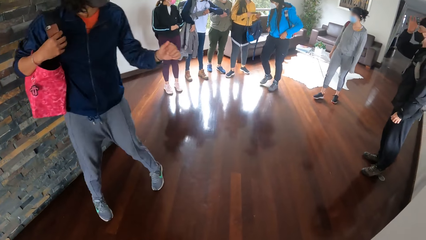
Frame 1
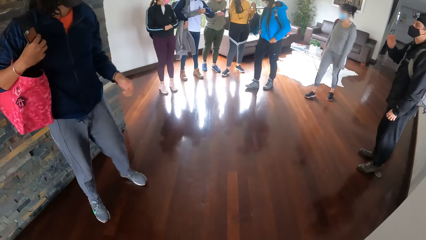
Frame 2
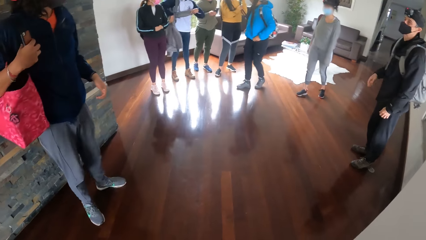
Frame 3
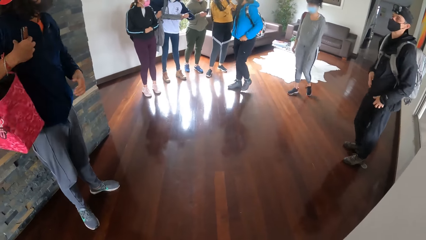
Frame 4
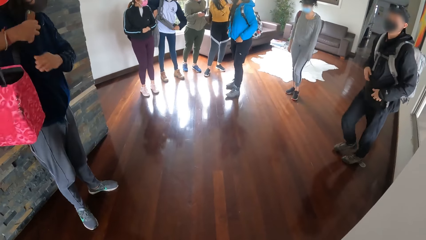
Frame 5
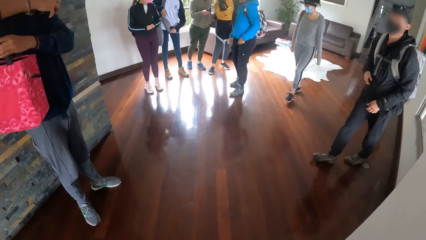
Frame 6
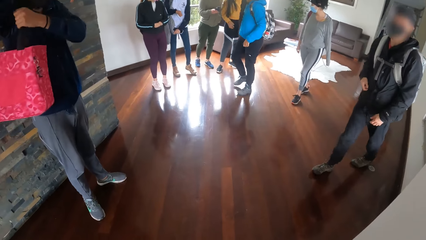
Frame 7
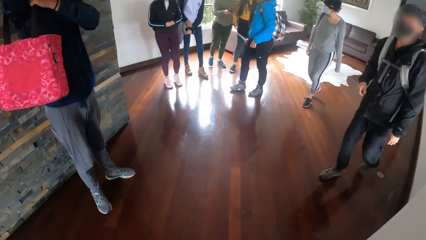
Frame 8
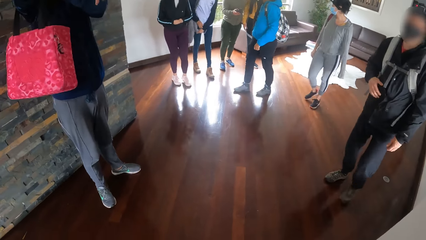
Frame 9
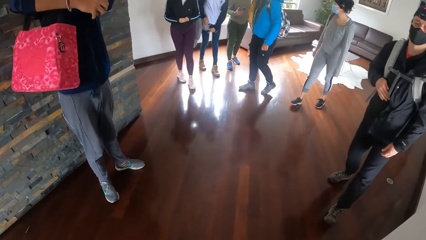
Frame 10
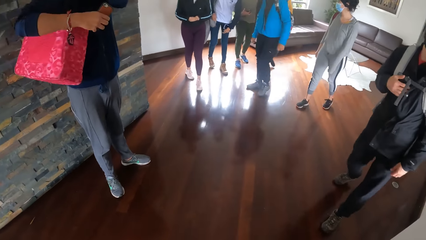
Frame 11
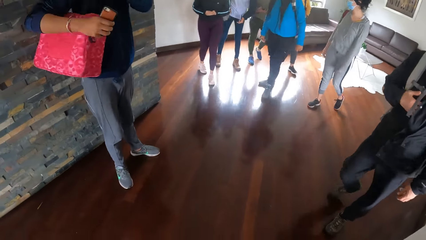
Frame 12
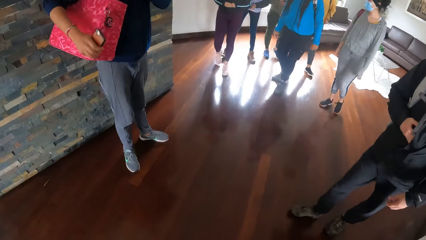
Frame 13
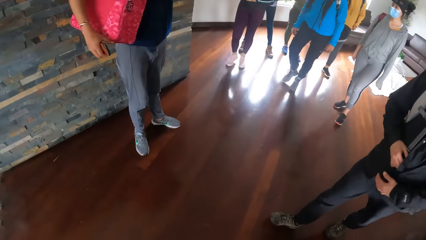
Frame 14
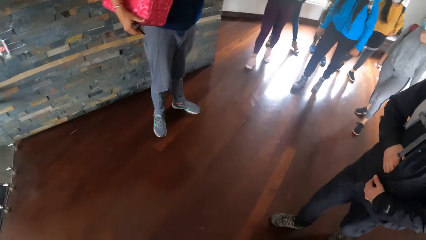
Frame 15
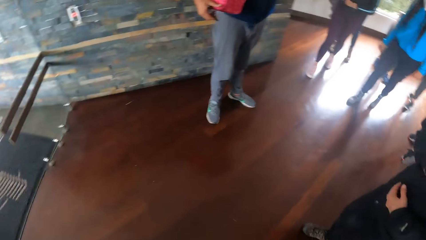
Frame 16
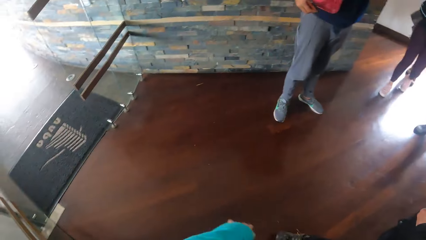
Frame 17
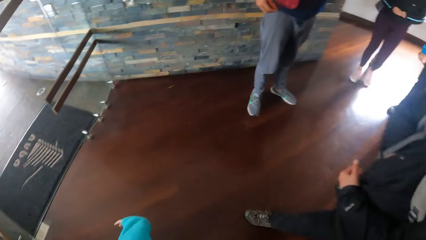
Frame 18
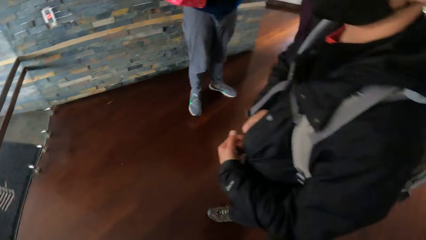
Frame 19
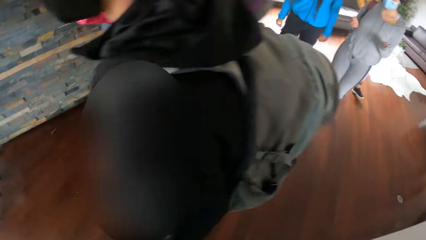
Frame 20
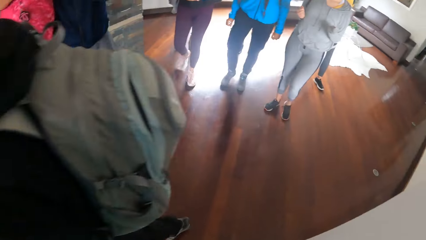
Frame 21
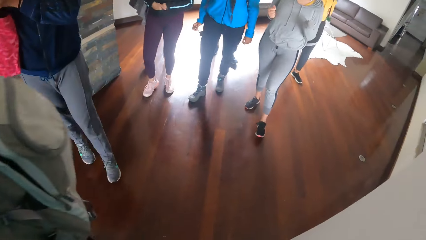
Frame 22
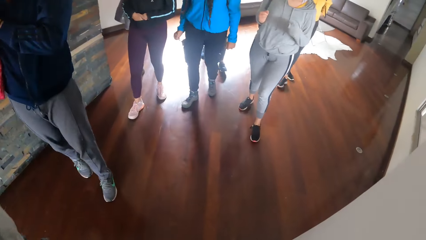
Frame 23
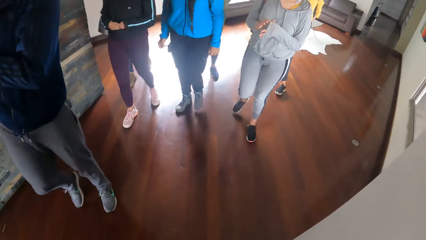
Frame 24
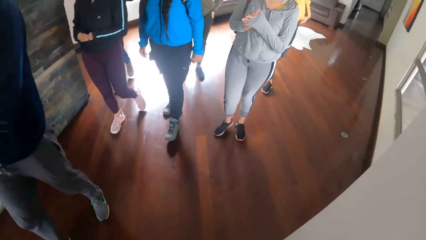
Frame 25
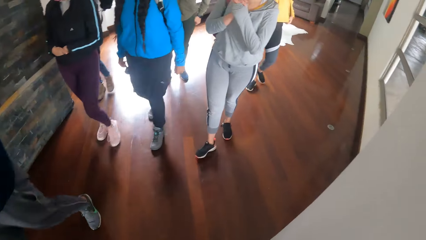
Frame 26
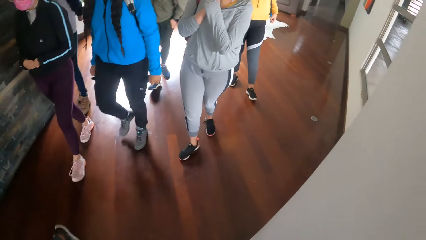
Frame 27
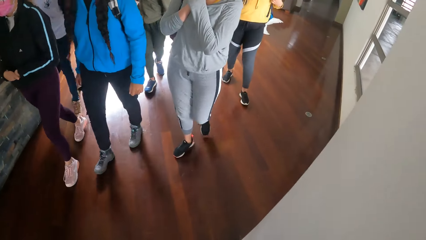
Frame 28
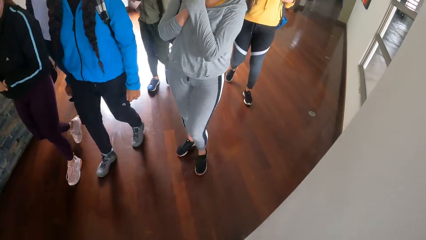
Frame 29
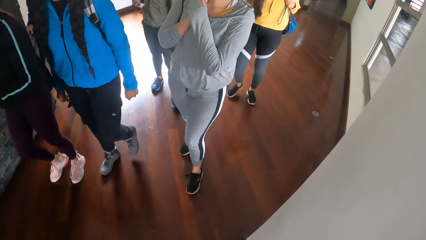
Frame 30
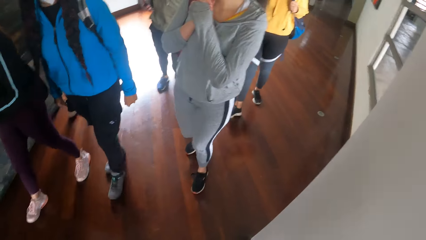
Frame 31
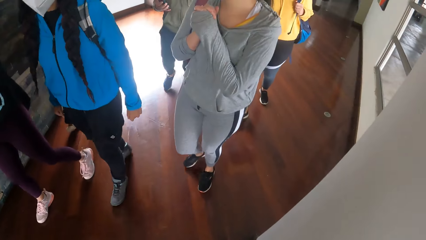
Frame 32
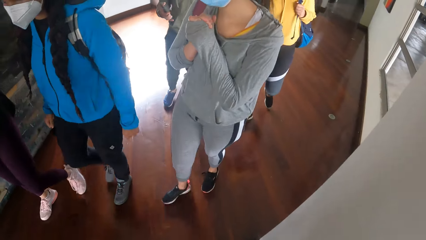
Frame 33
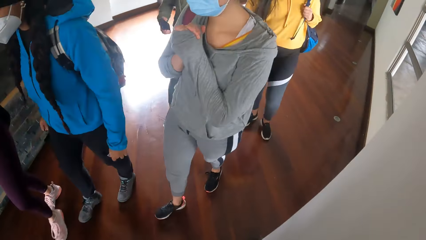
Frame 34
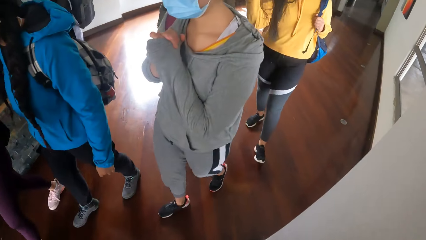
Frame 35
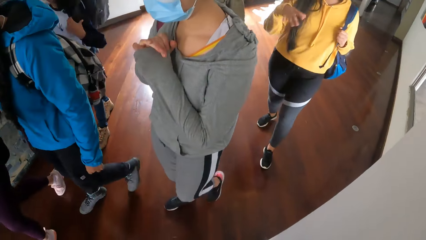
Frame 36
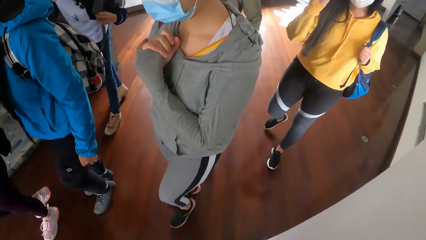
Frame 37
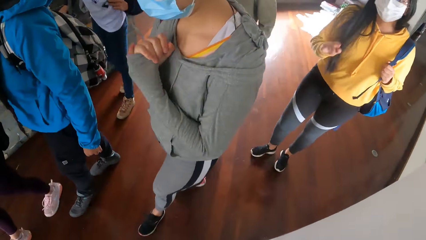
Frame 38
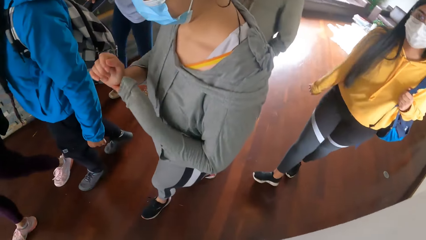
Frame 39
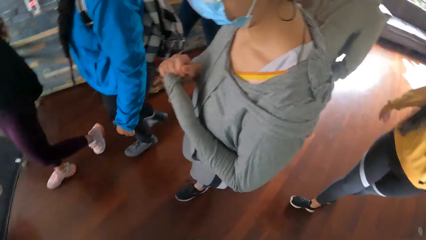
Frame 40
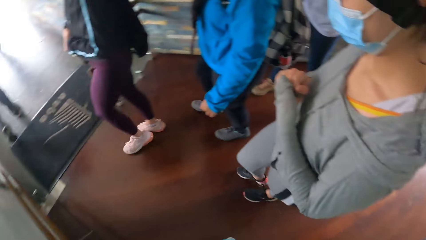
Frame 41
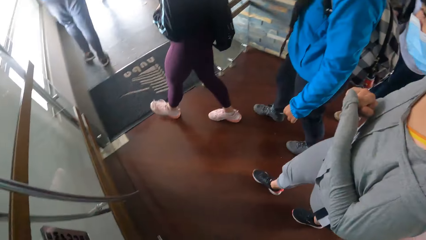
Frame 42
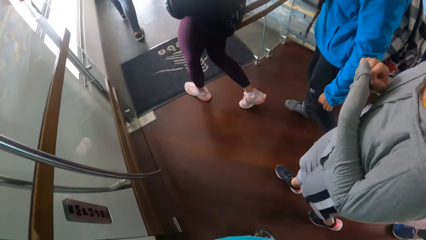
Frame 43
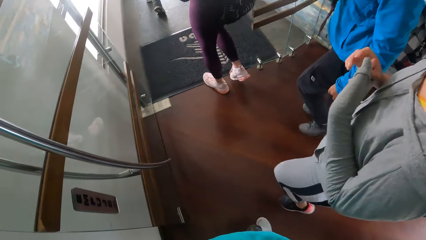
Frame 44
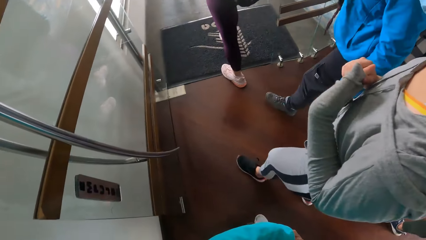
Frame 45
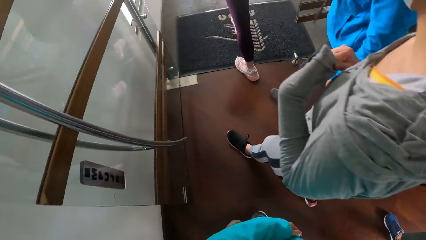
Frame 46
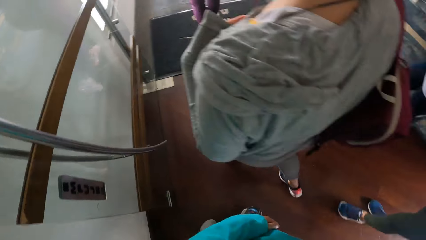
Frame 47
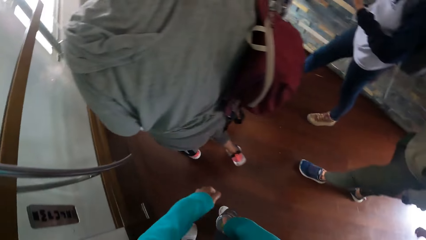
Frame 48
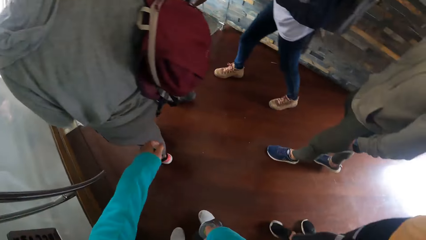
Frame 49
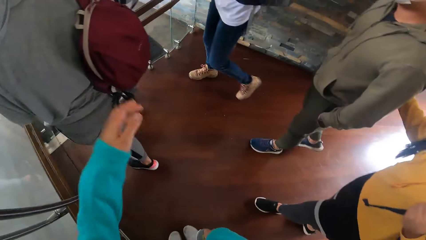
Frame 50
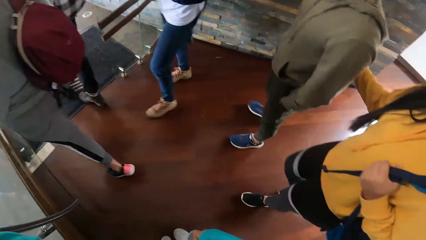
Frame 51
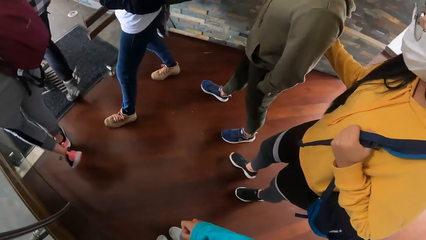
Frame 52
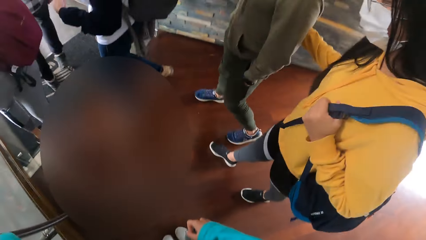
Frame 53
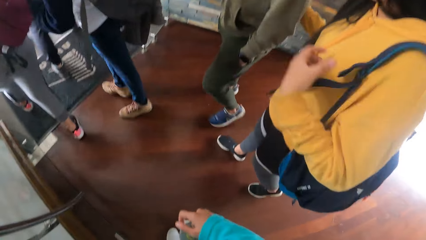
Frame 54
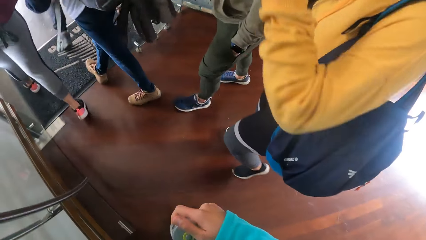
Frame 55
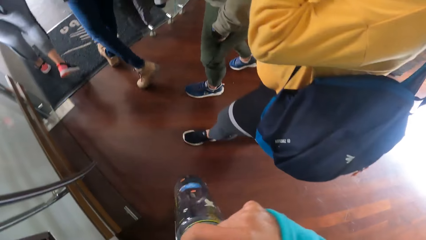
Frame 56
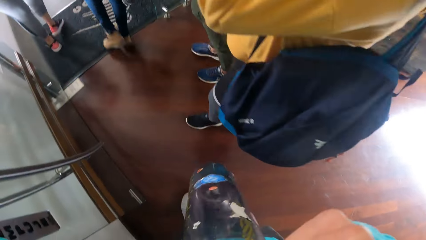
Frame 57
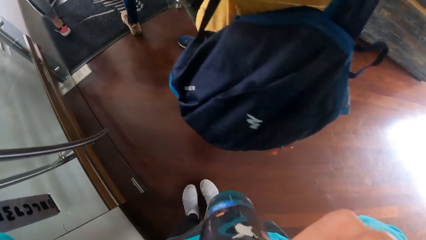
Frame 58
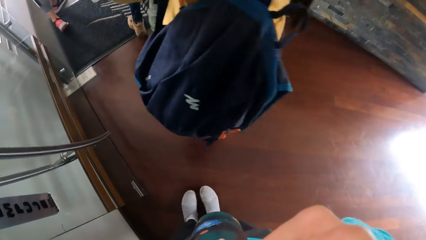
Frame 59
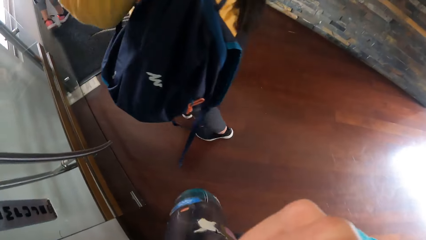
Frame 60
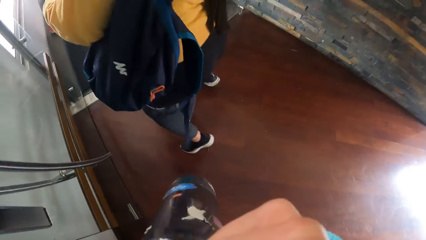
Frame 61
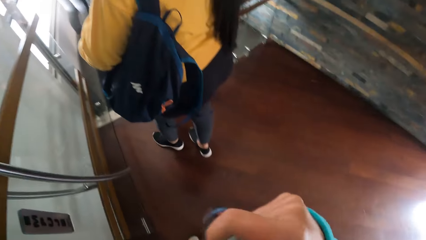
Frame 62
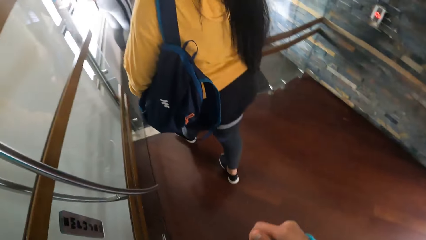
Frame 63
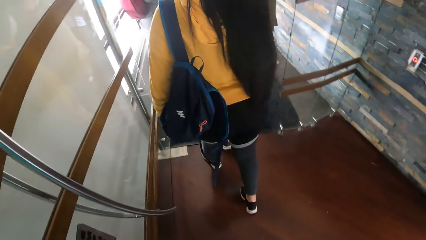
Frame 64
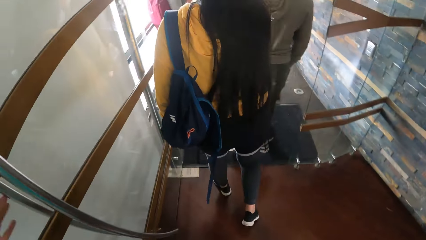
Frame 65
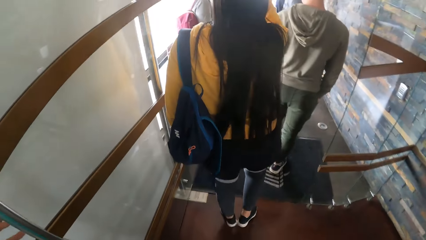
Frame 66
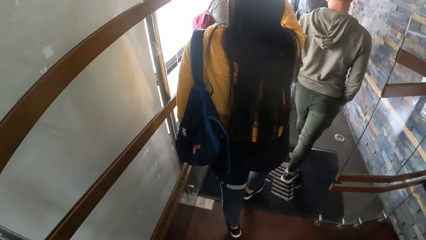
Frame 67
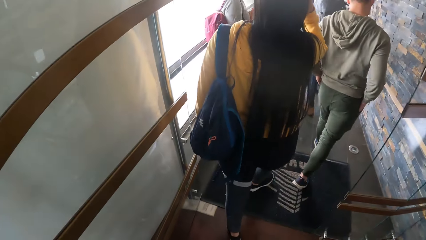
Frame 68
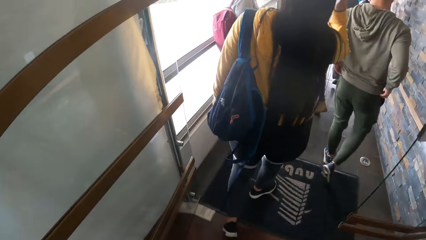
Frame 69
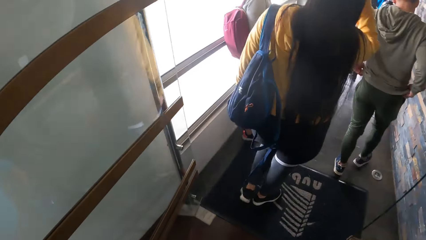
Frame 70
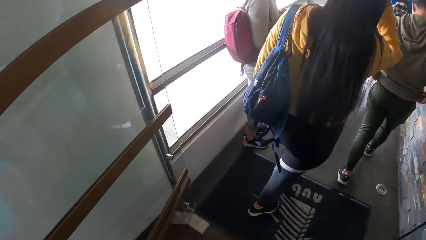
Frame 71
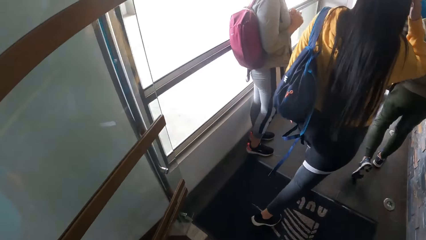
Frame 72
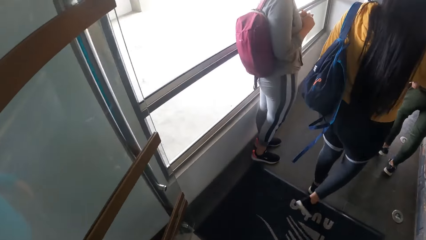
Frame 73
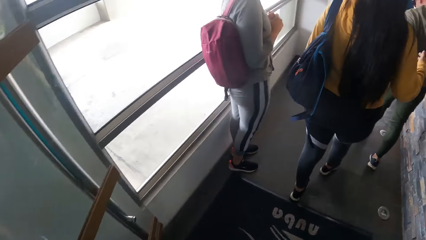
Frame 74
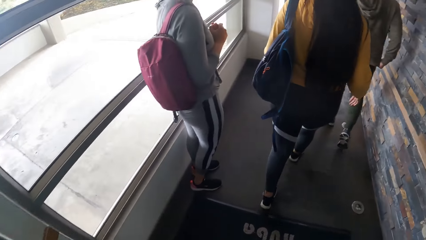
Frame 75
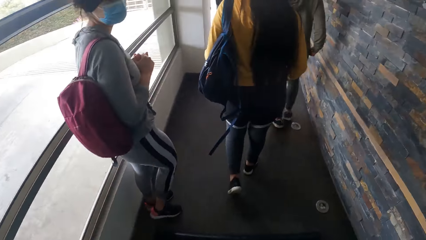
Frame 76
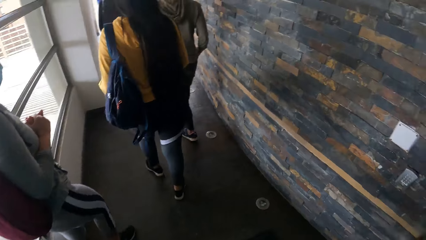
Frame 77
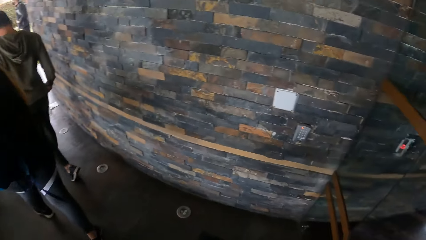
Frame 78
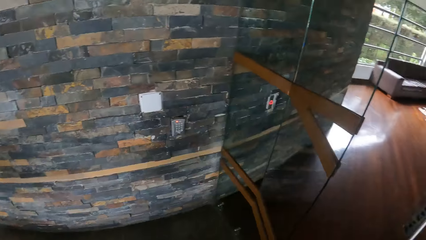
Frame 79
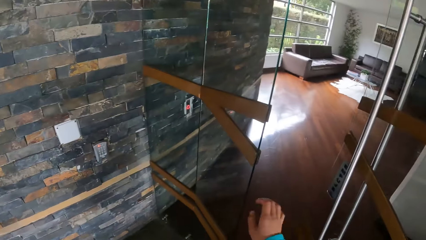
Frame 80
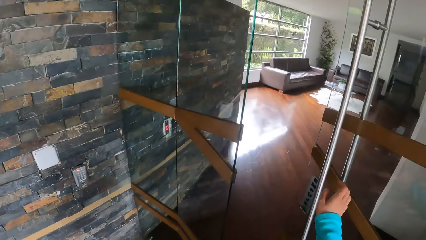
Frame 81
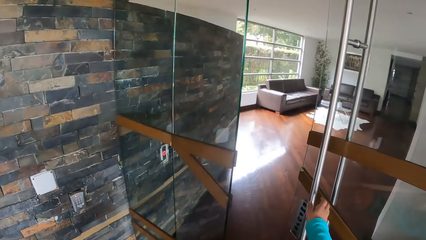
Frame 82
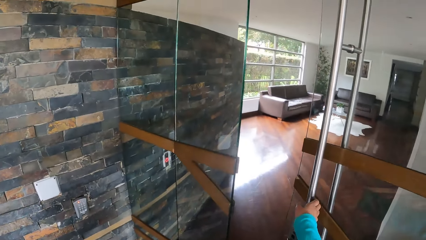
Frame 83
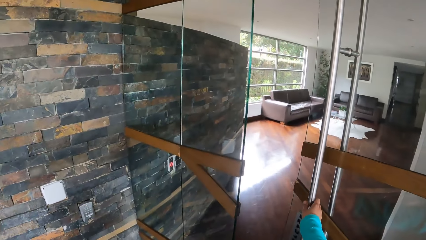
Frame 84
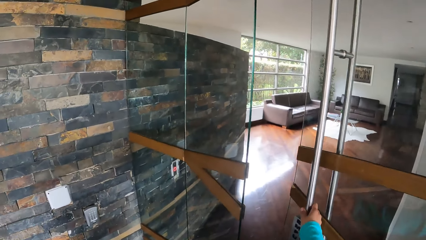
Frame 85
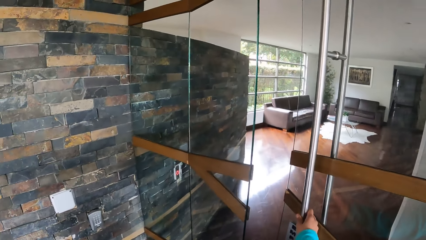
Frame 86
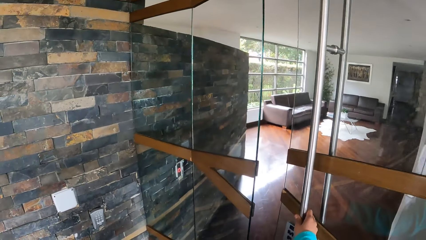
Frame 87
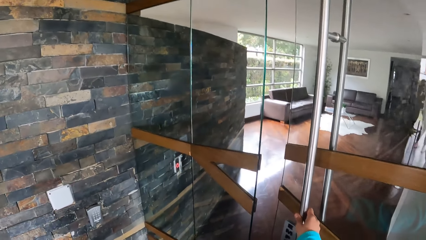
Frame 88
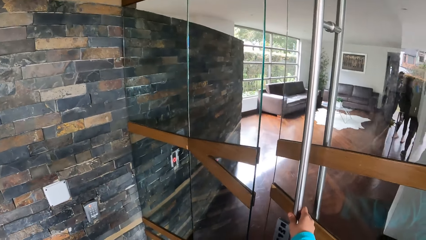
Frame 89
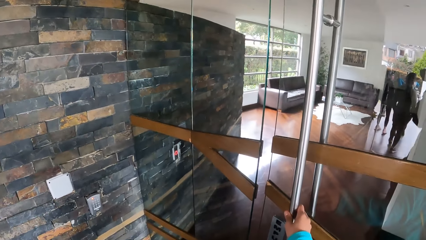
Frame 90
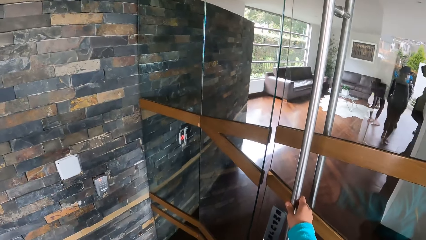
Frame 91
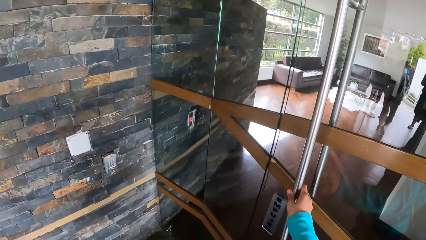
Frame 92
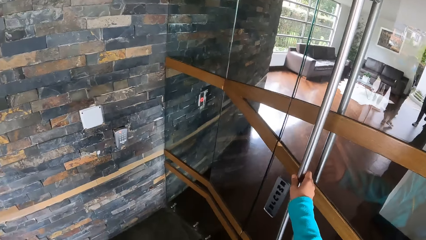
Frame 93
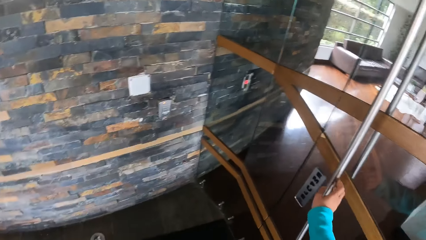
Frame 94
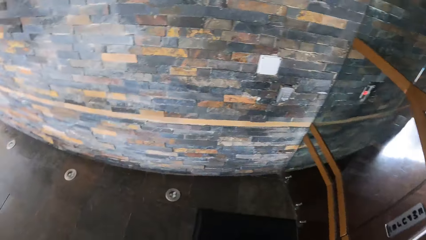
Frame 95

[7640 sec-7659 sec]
The camera wearer walks out of the apartment. He closes the door with his right hand.
